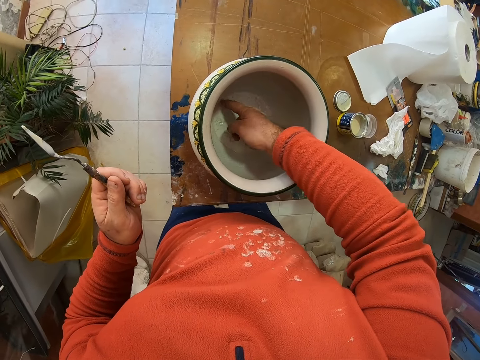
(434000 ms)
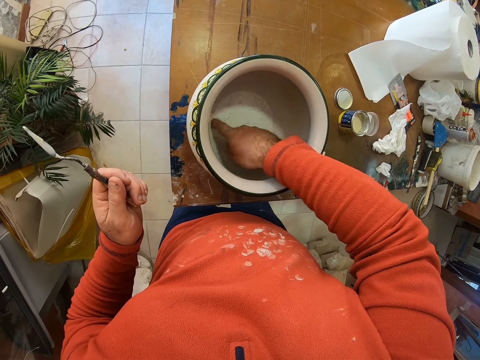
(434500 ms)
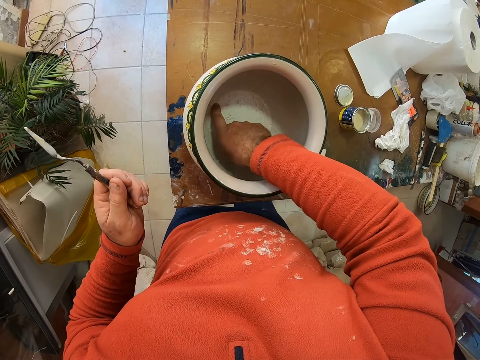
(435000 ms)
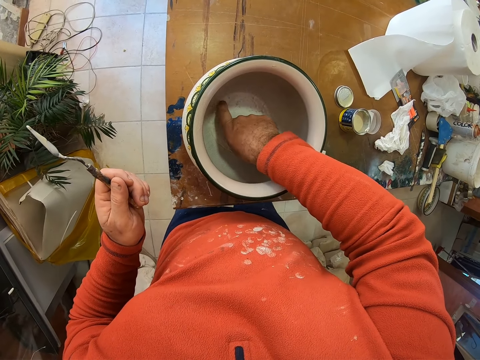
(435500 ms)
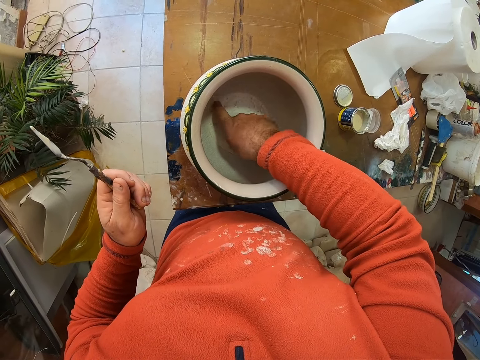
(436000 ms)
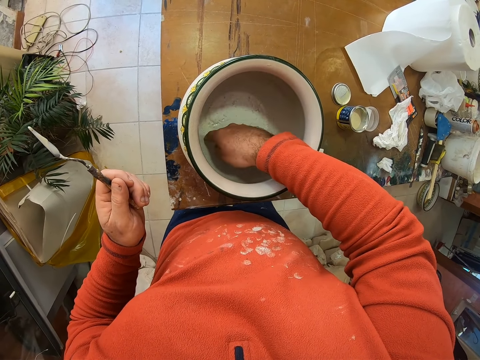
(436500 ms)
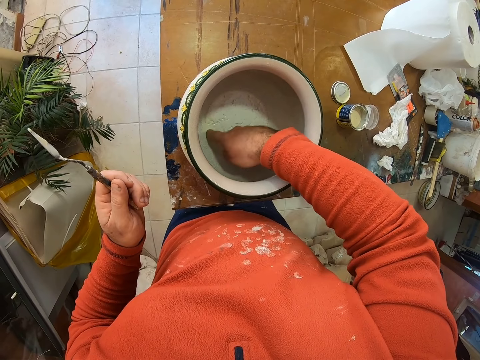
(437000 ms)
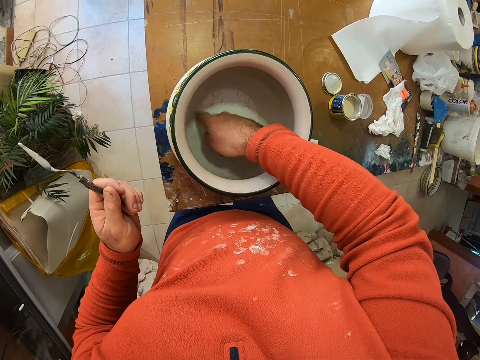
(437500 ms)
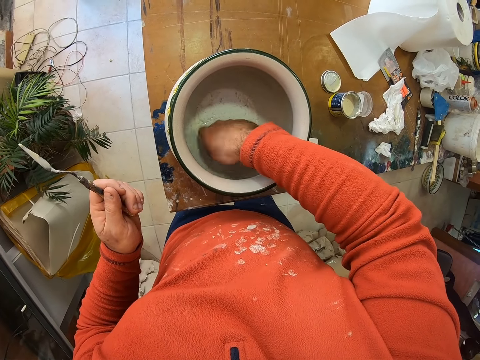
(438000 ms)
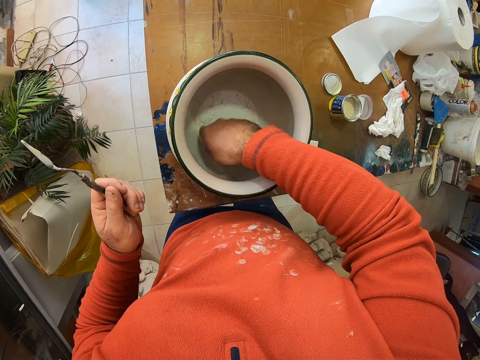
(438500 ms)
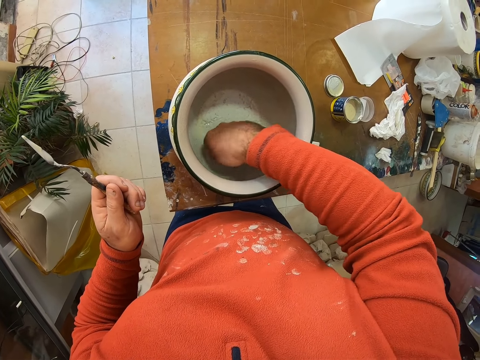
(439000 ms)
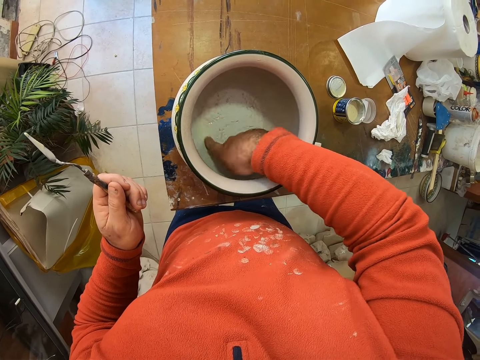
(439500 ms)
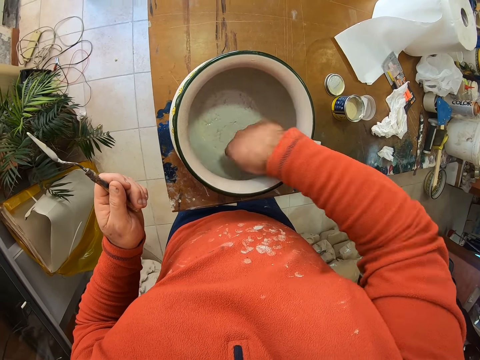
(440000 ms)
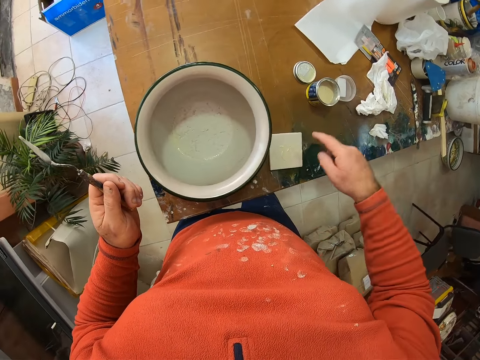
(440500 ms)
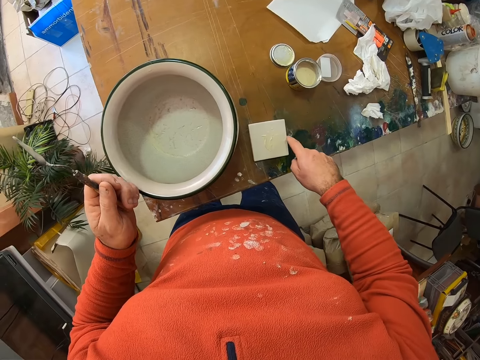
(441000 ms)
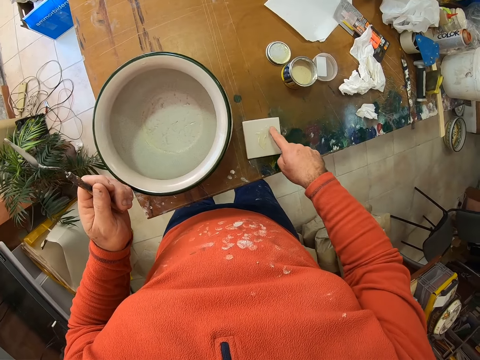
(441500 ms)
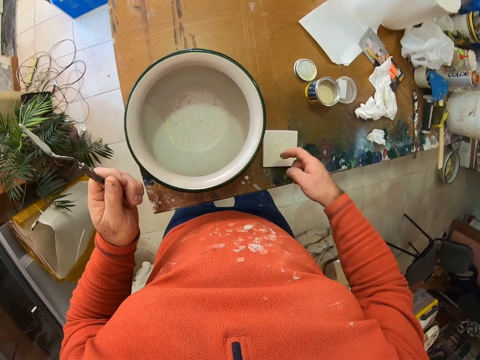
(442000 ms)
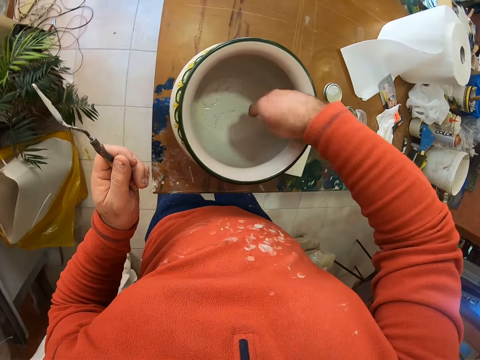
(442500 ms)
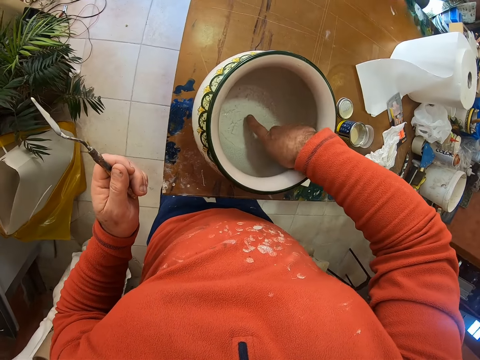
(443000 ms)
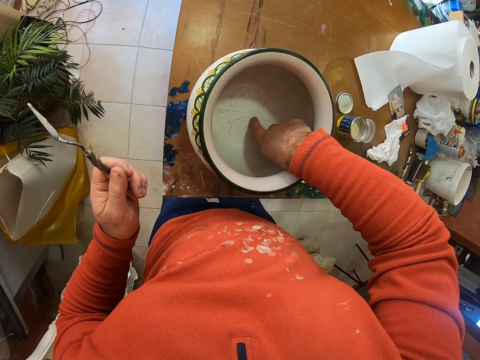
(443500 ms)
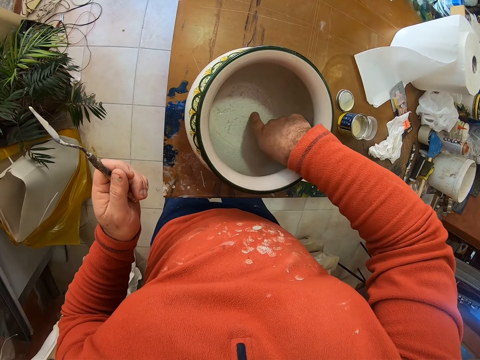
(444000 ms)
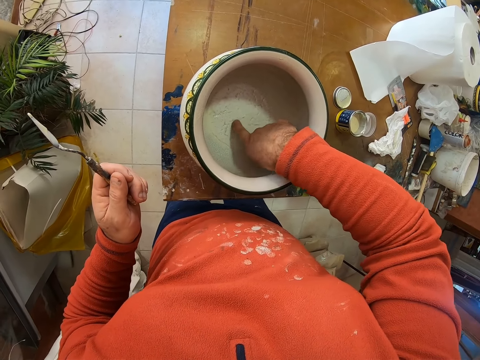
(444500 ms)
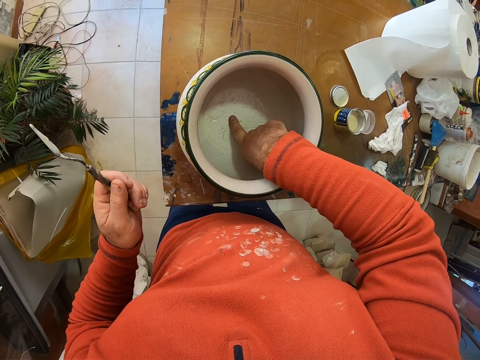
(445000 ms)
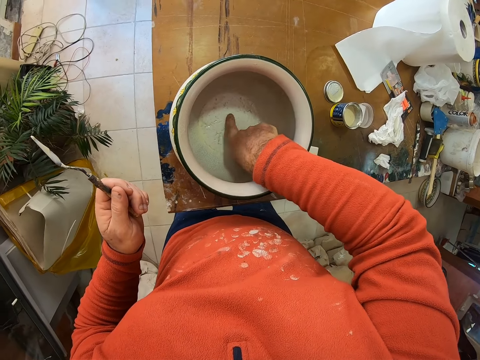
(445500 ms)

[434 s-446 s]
The camera wearer applies the porcelain ceramic glue in the ceramic vase with his hand. He scoops the porcelain ceramic glue with his hand. He applies the porcelain ceramic glue in the ceramic vase with his hand.

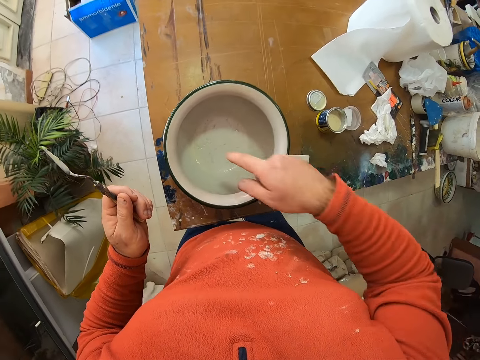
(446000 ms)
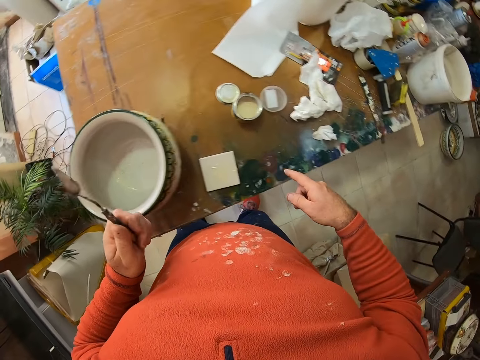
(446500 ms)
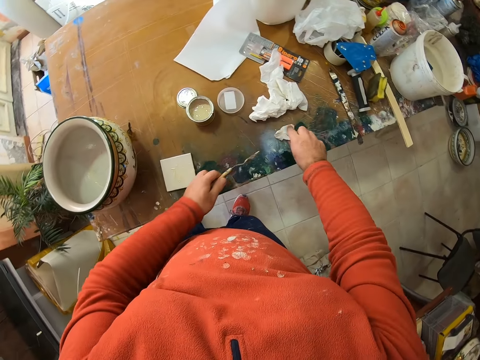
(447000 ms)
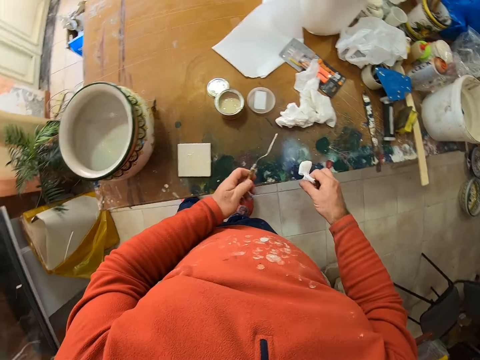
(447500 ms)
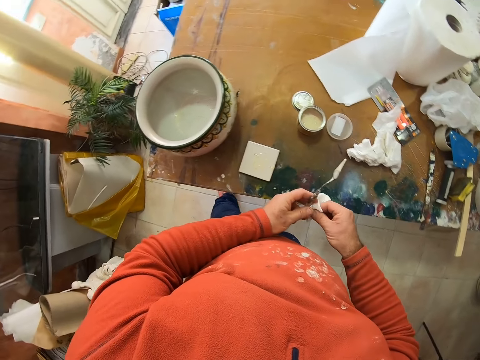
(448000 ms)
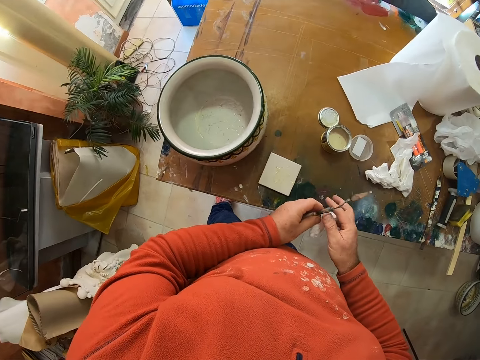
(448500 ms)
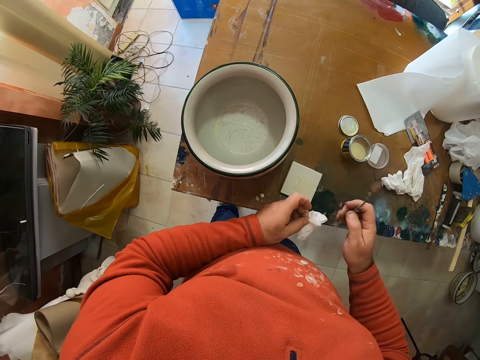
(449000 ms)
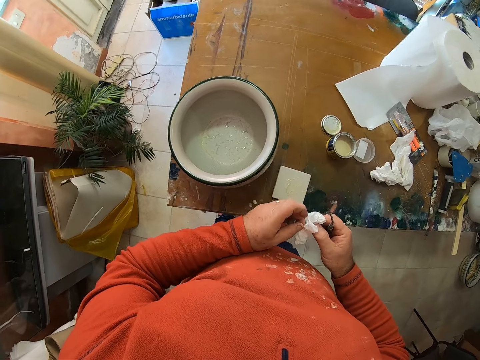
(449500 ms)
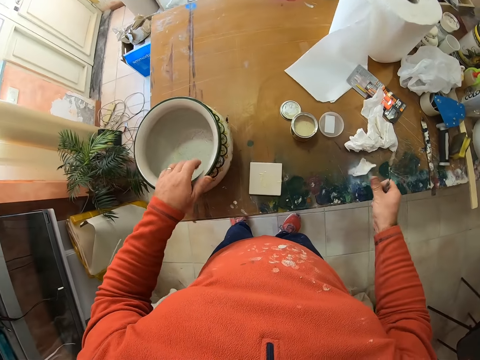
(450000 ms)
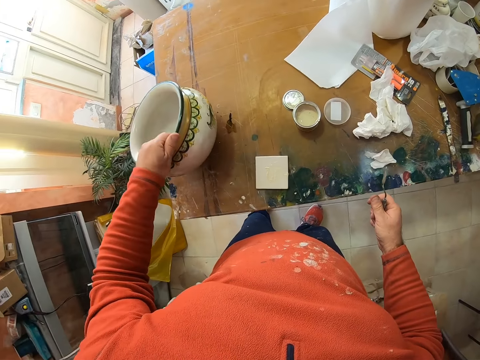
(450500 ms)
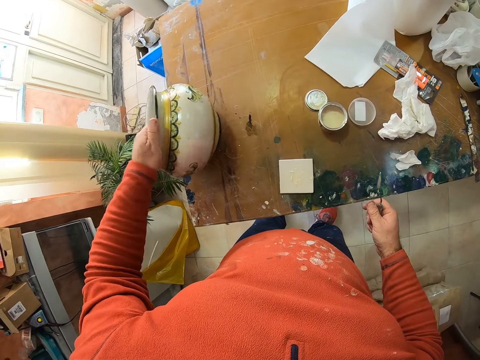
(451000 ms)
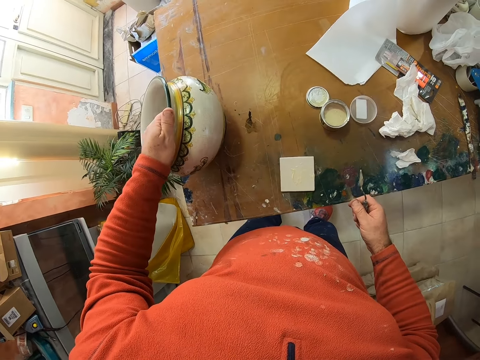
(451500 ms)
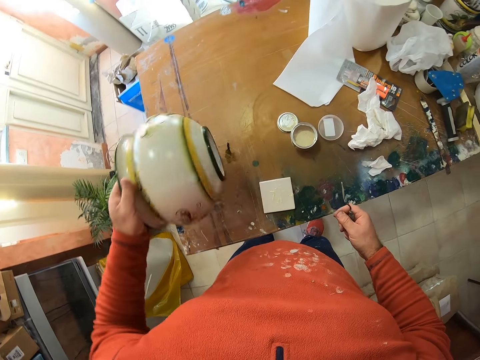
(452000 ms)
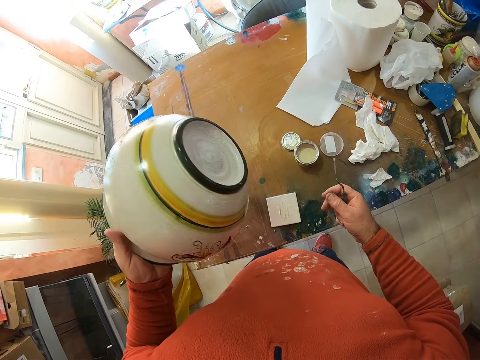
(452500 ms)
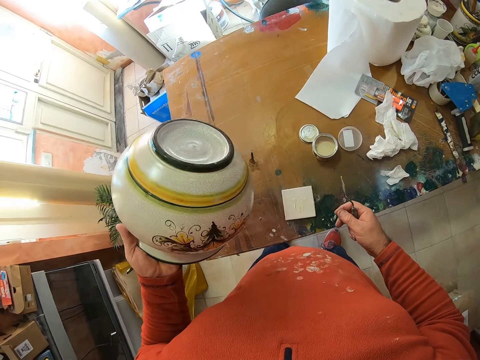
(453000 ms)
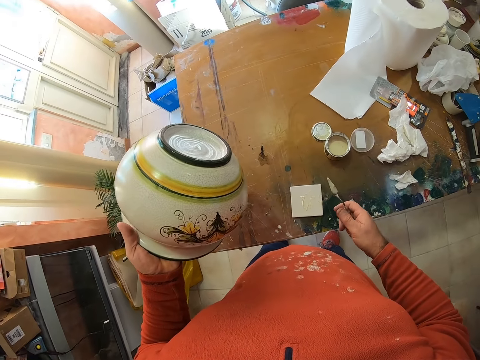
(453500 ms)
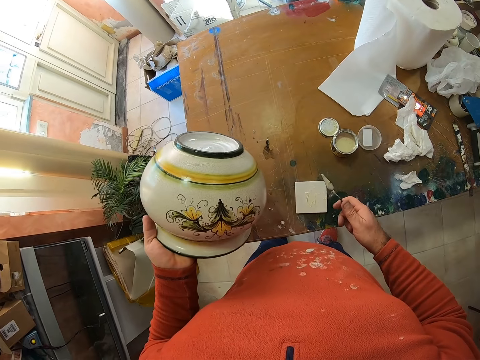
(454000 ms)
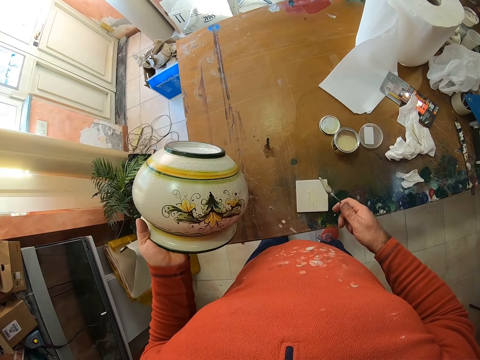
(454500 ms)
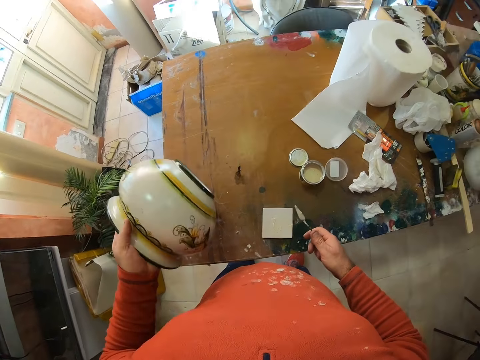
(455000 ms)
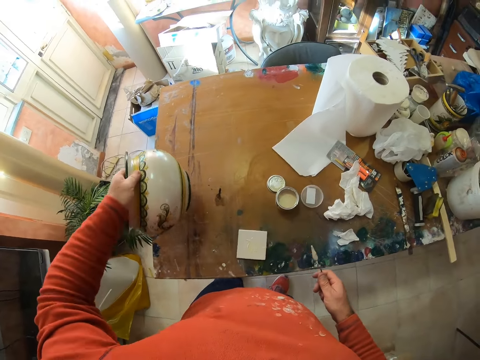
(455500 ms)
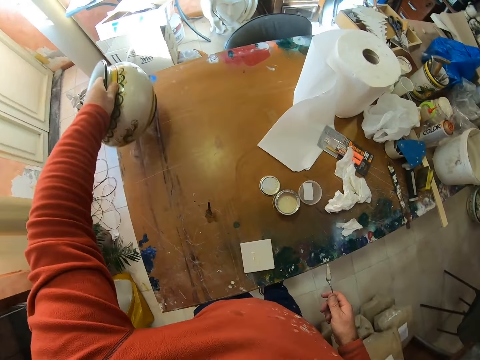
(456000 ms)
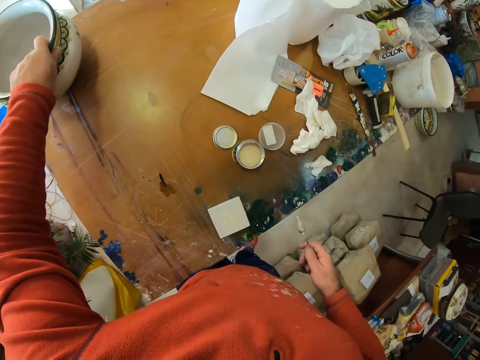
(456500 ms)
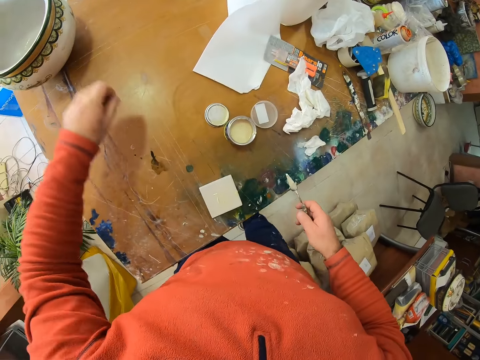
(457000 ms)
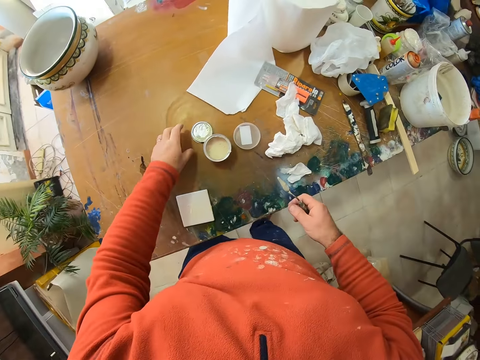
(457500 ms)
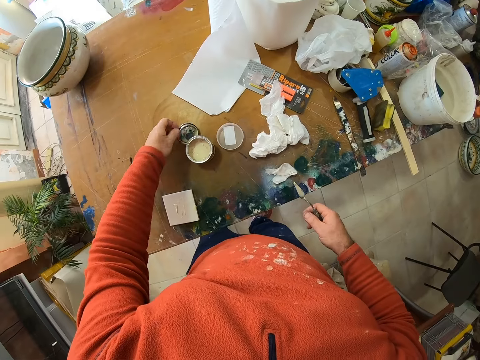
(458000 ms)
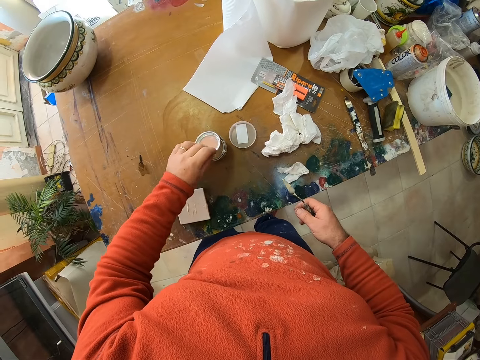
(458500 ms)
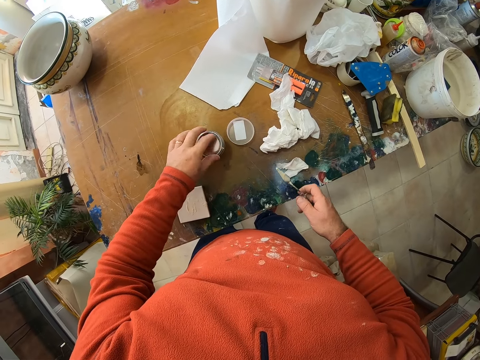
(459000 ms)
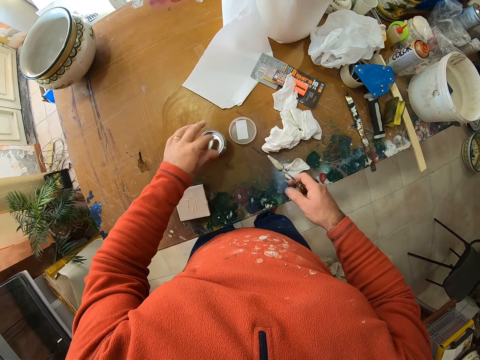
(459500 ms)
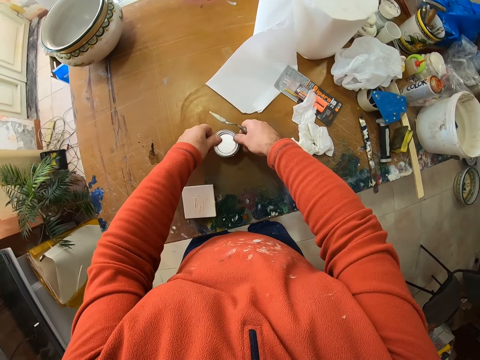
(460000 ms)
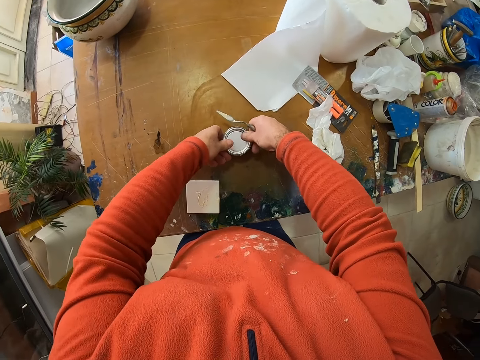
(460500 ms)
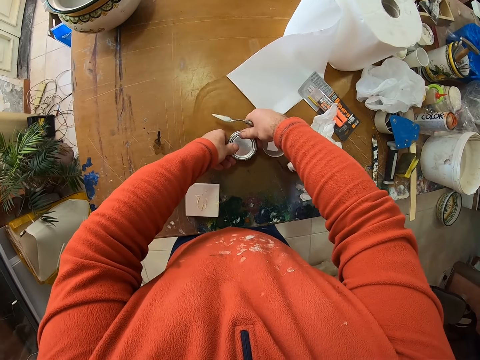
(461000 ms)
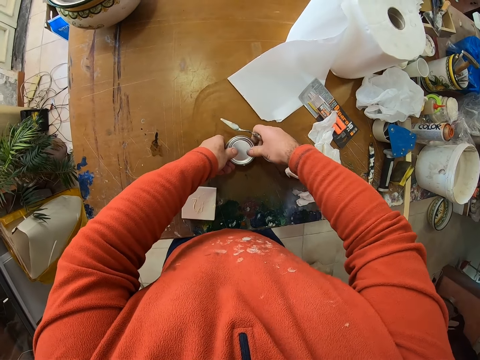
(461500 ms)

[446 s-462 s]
The camera wearer holds a piece of paper. They take a napkin. They hold the scooper. They put the napkin on the table. They throw the paper on the table. They lift the ceramic vase and place the ceramic vase on the table. They take a lid. They close the container.
